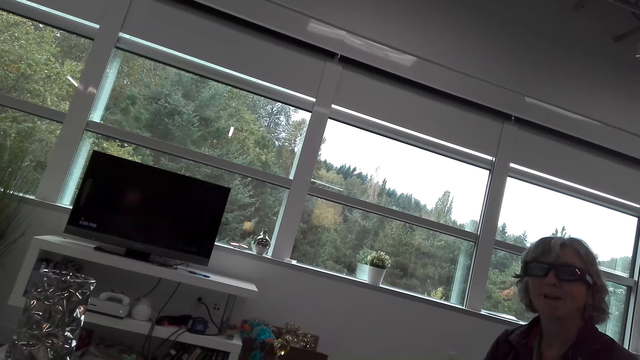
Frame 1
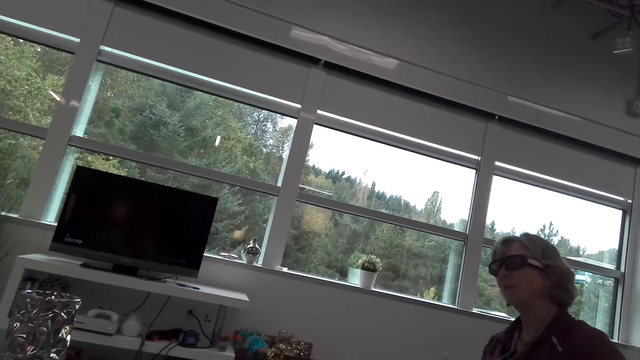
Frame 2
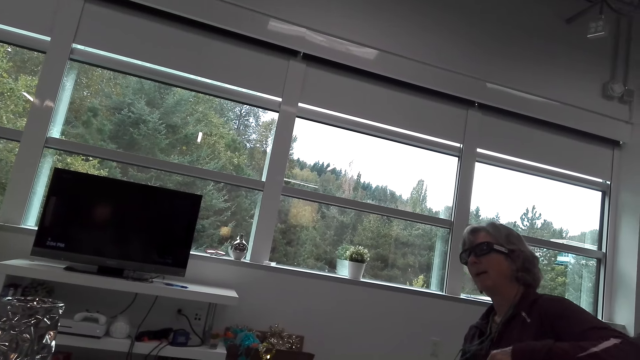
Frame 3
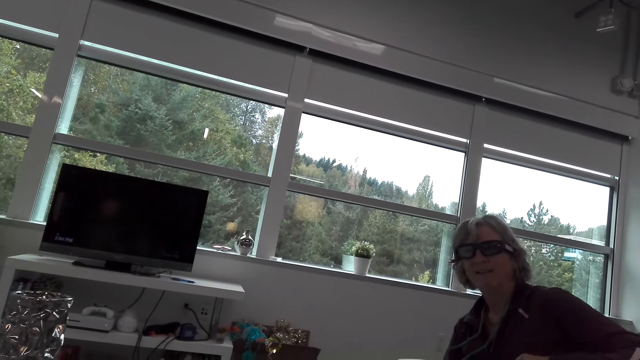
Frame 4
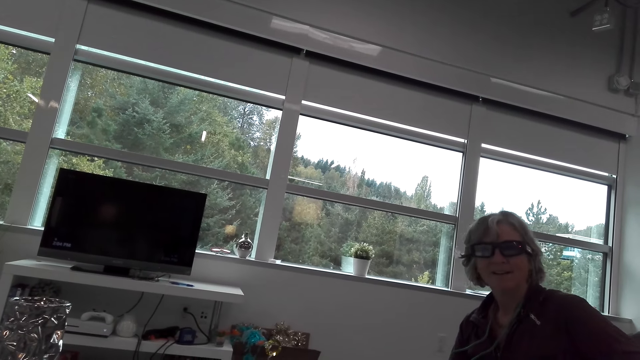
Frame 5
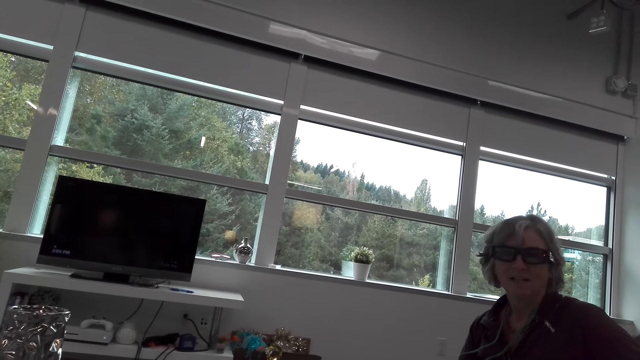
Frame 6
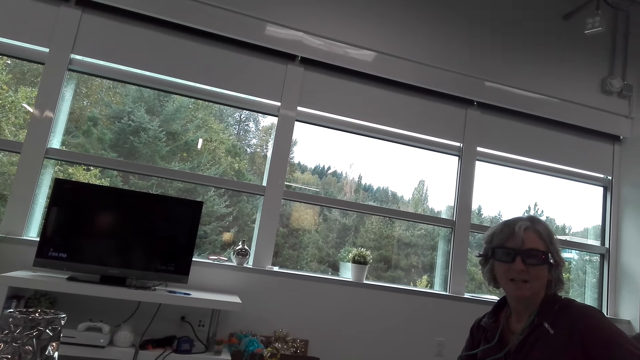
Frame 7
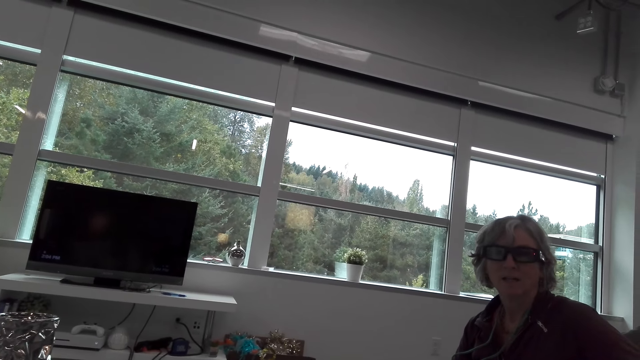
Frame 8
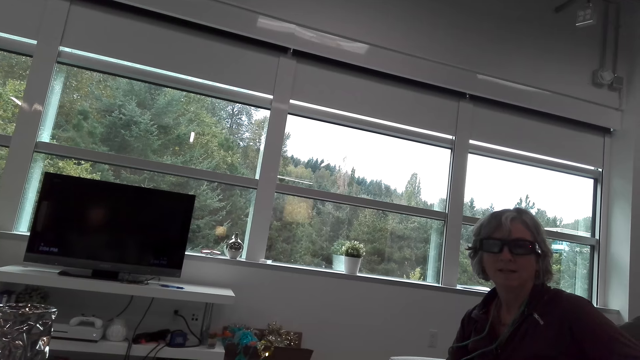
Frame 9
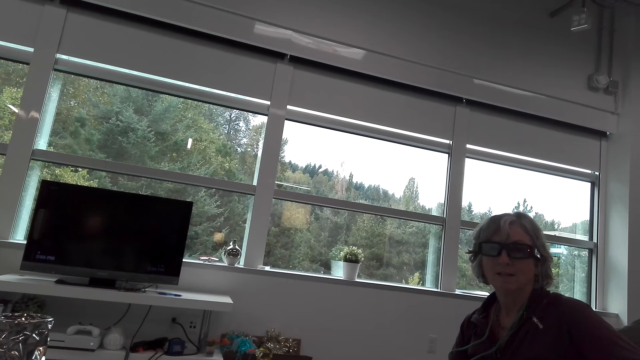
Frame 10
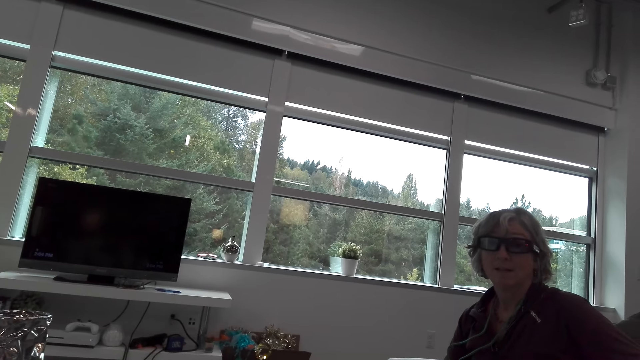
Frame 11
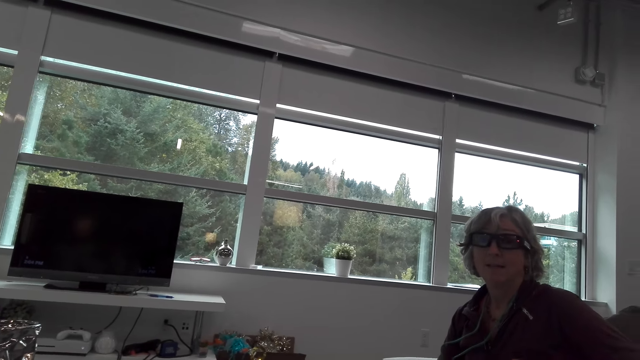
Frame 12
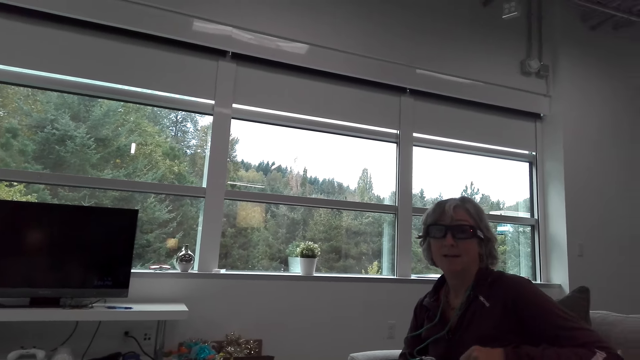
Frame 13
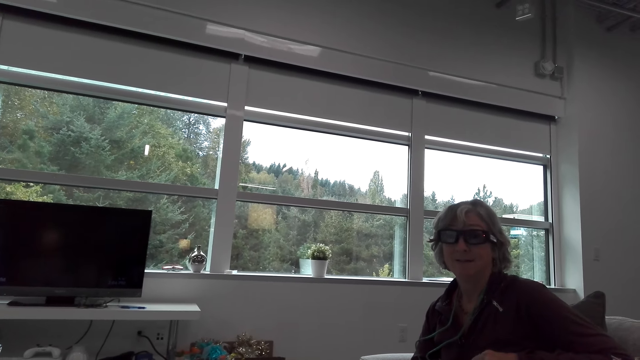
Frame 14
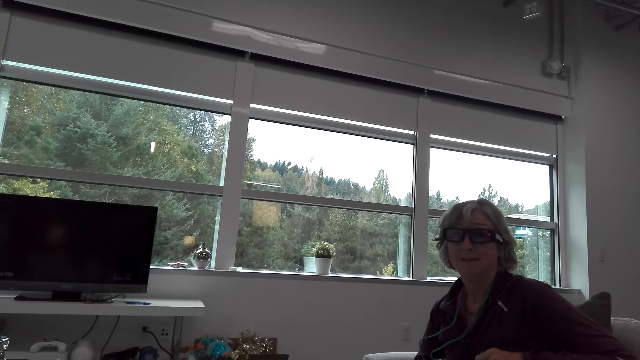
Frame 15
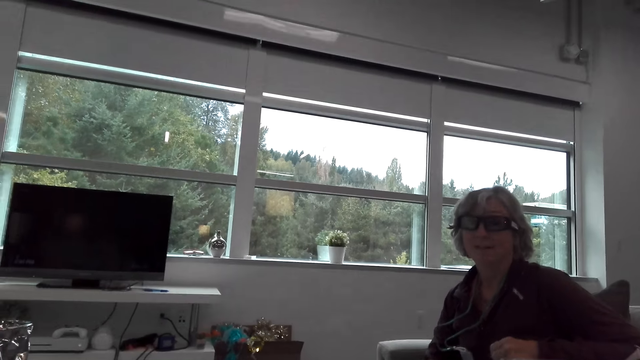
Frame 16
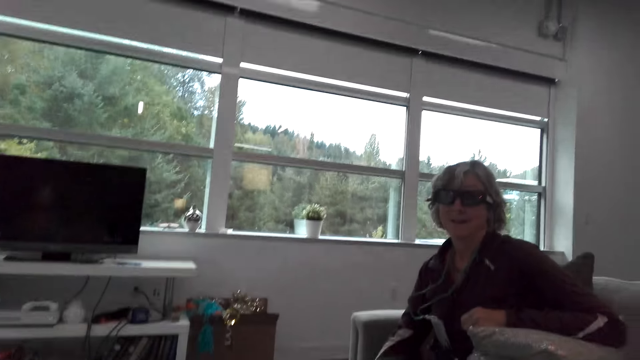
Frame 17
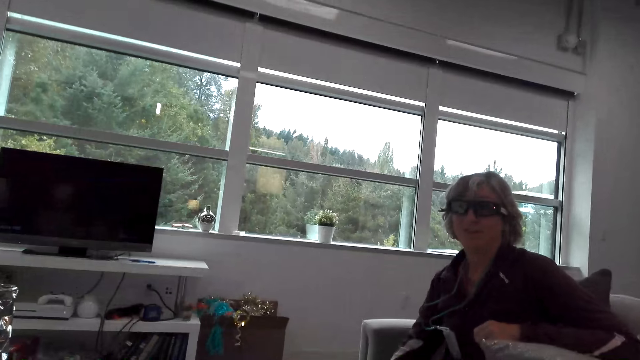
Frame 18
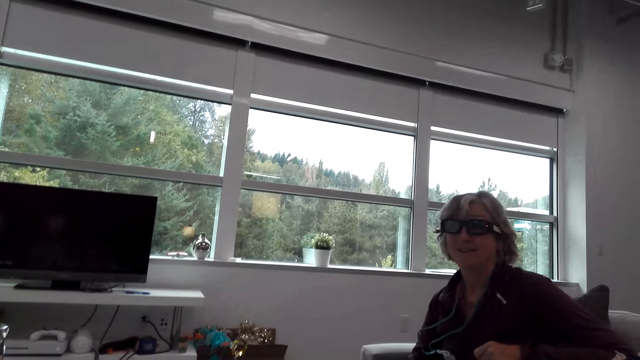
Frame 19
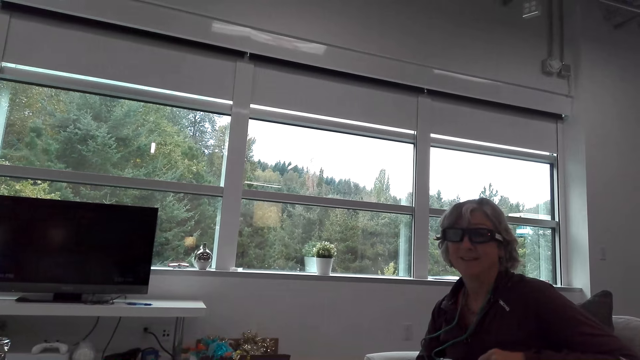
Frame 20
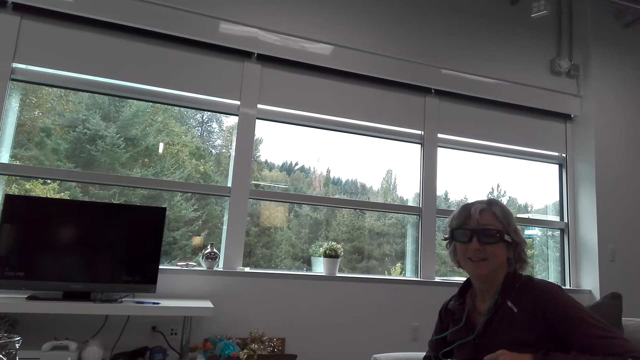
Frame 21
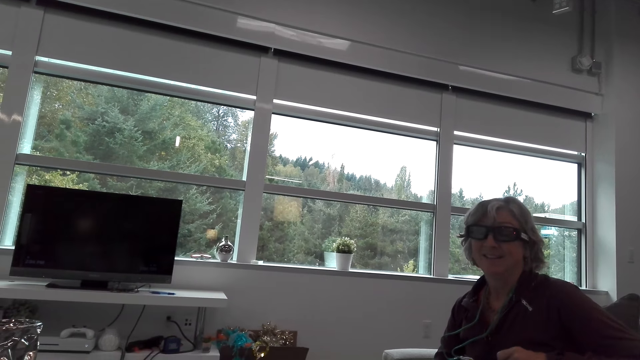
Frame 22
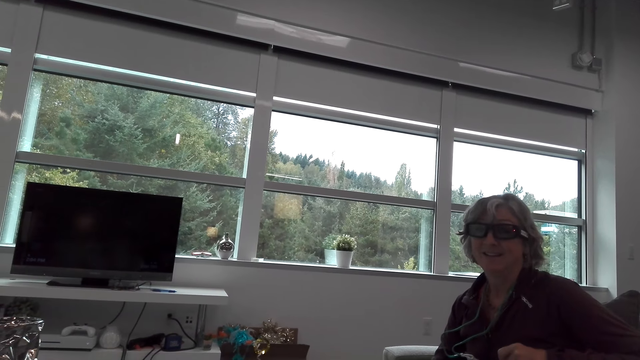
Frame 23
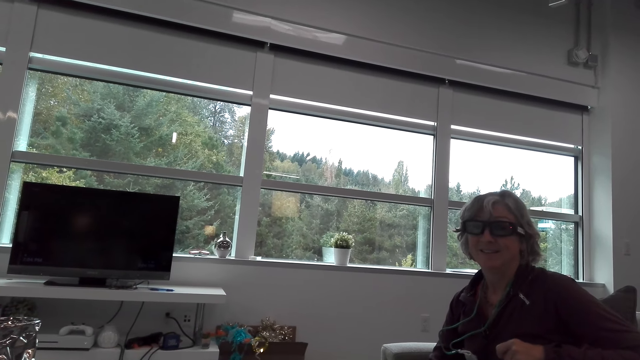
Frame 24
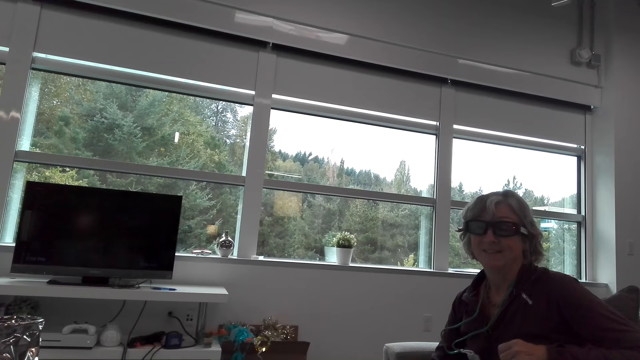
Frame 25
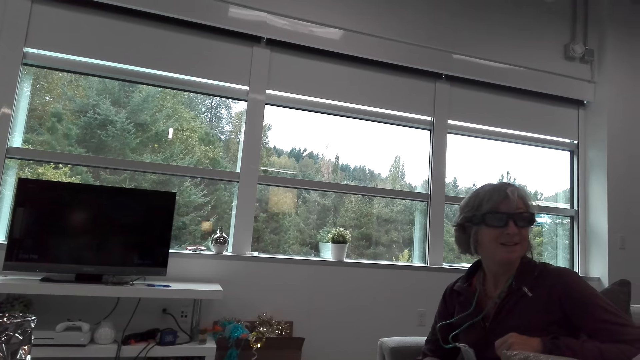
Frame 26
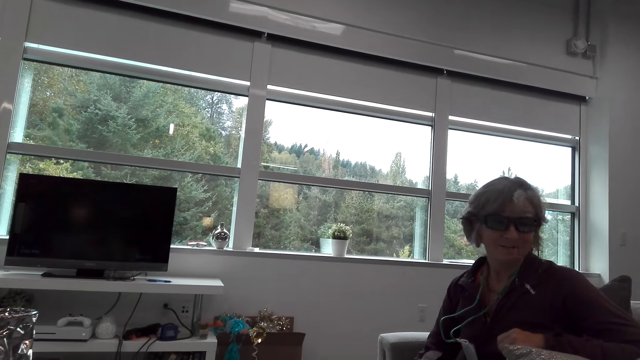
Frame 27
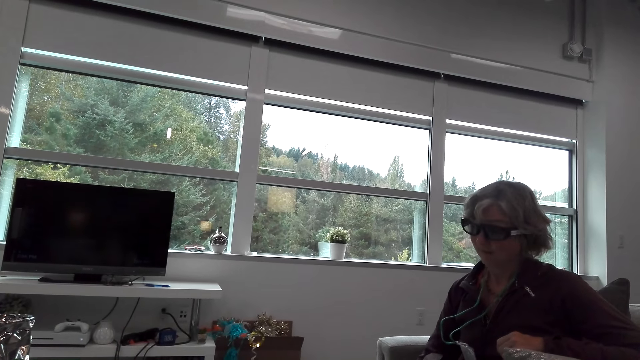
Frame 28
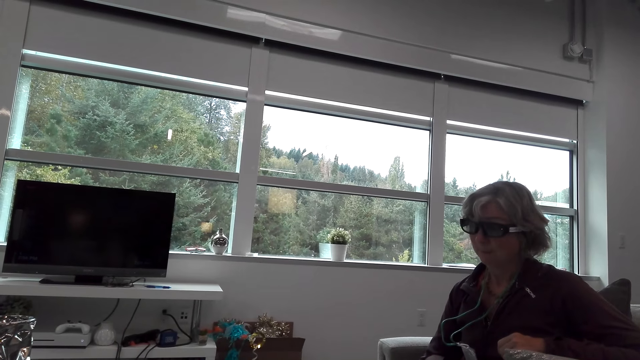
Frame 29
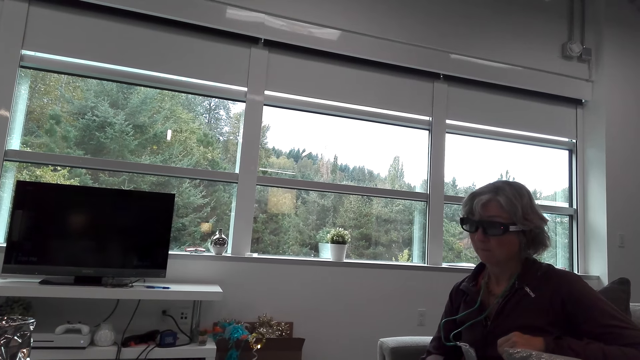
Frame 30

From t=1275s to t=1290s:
A woman talks to the camera wearer. The camera wearer talks to the woman. The woman talks to the camera wearer. The camera wearer talks to the woman. They look at the woman.

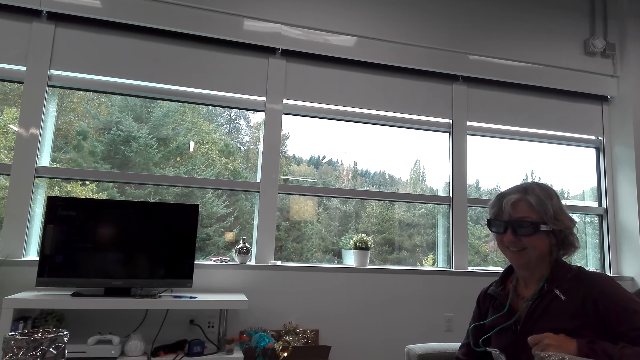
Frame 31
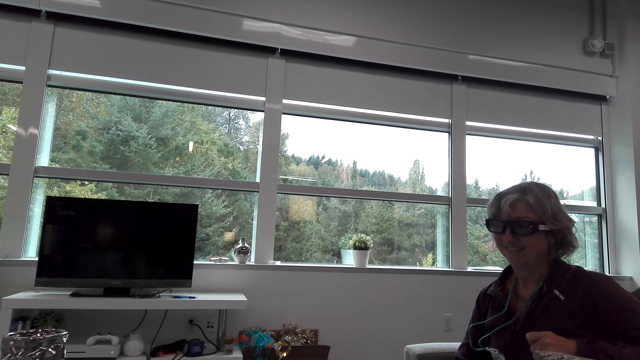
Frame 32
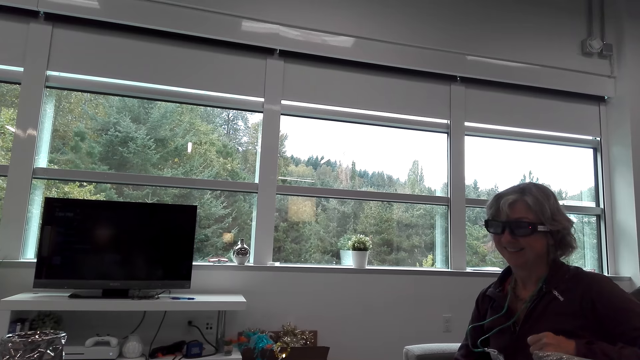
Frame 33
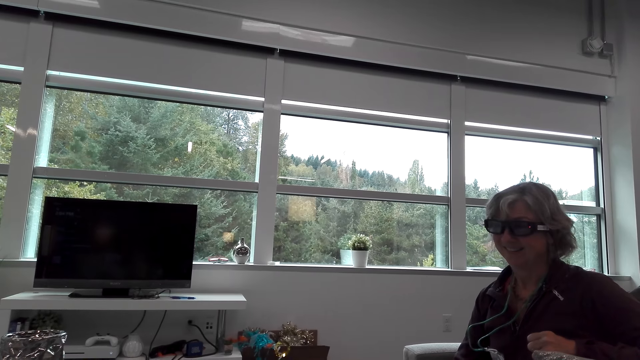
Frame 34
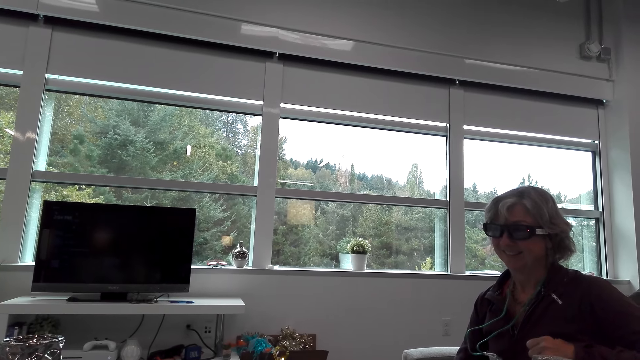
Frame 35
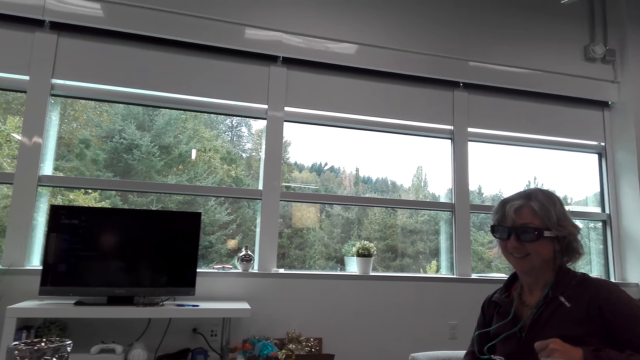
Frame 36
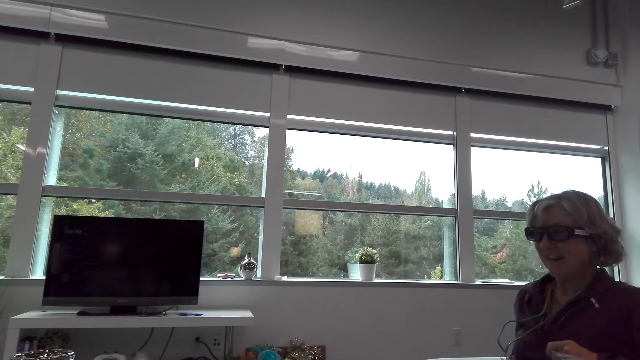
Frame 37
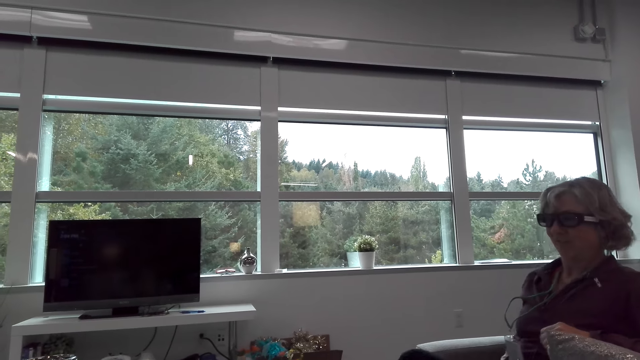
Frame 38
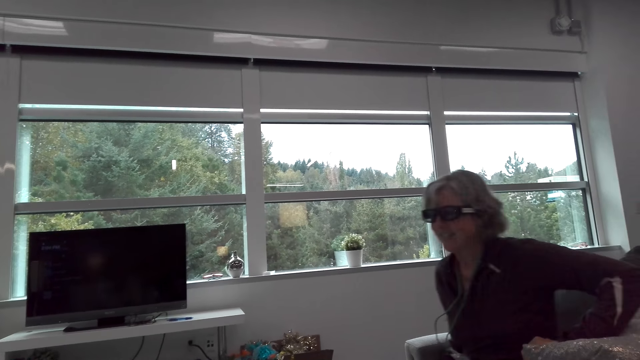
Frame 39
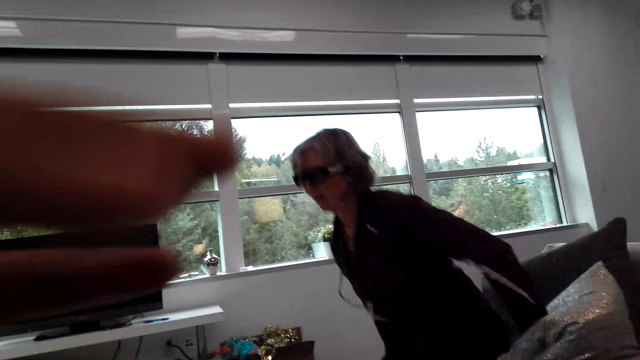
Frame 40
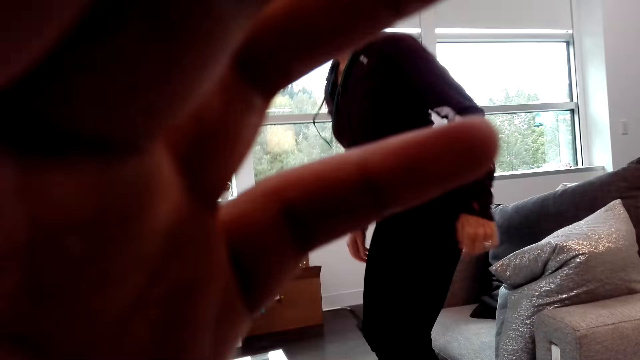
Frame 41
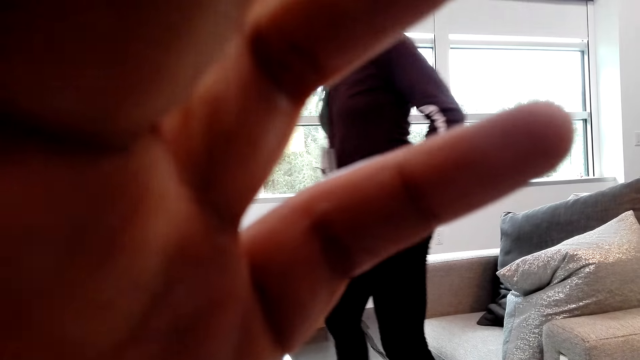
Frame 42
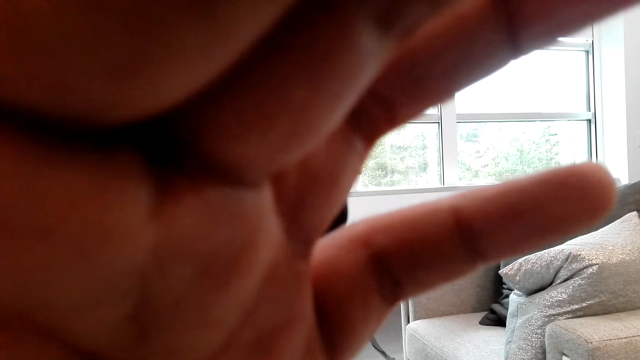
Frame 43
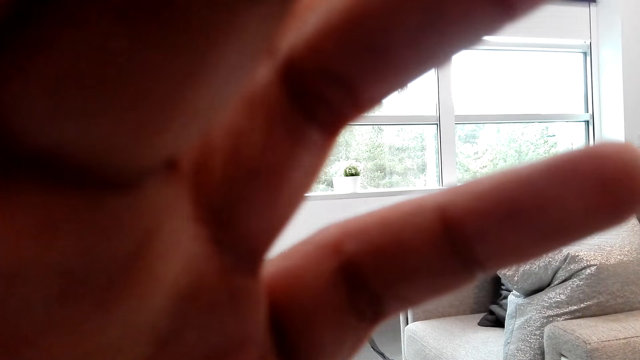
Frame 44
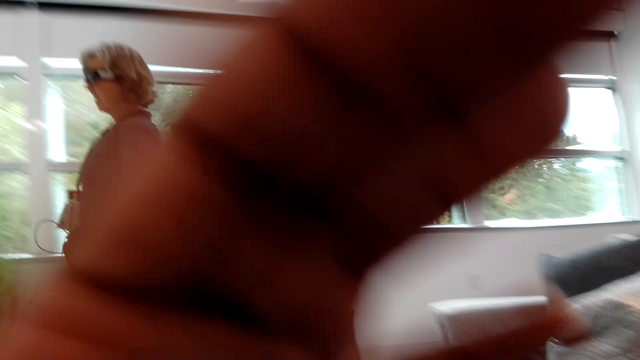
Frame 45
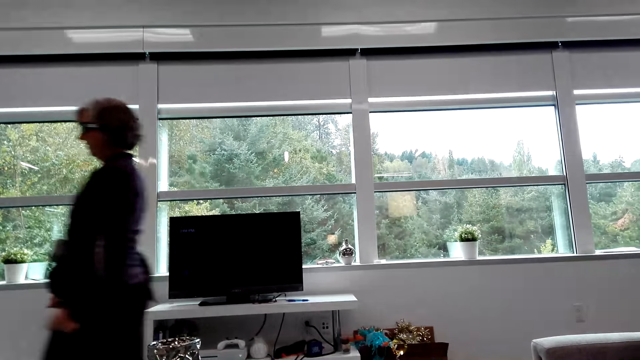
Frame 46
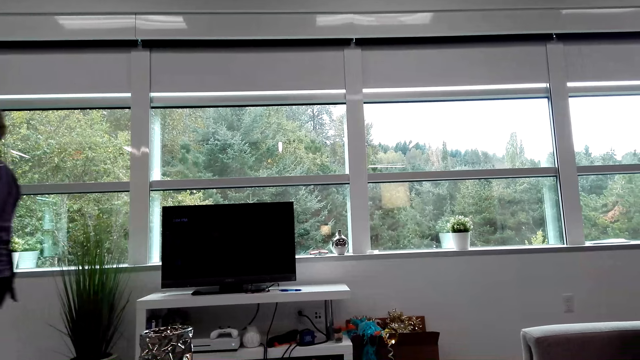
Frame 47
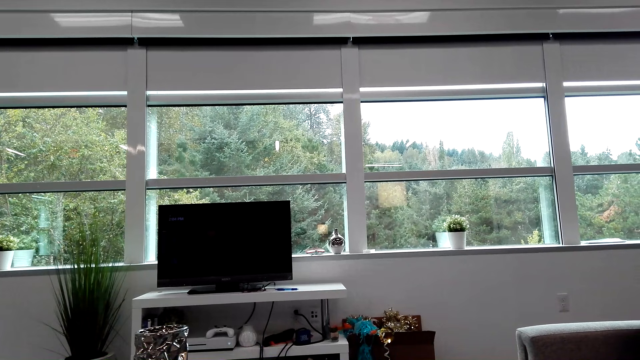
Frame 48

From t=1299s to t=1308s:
A woman talks to the camera wearer. The woman gets up from the chair. The camera wearer looks at the hand. The woman walks in the room.
